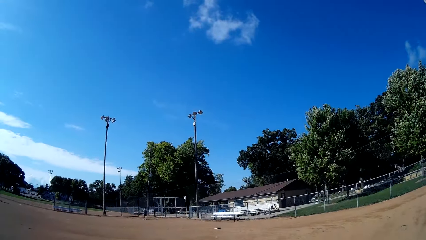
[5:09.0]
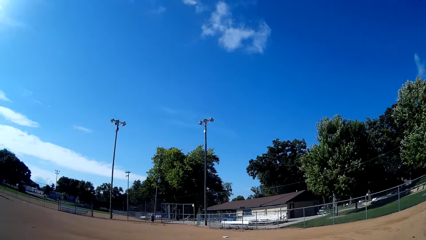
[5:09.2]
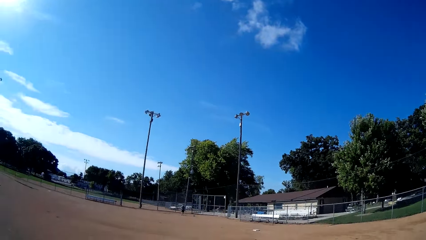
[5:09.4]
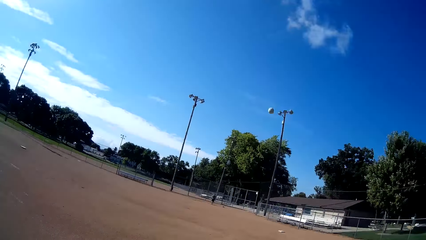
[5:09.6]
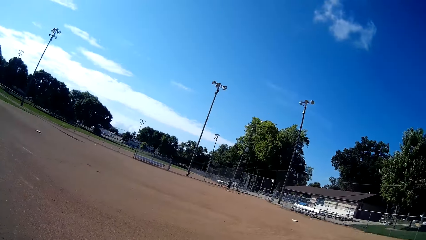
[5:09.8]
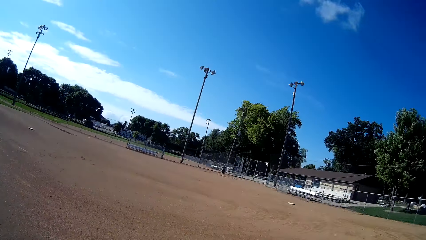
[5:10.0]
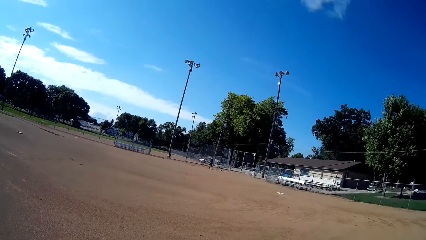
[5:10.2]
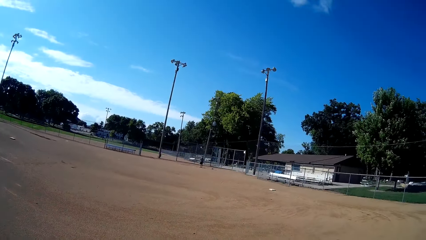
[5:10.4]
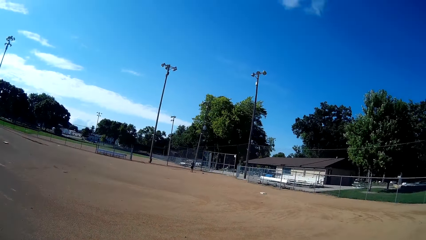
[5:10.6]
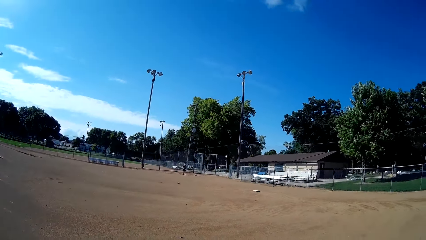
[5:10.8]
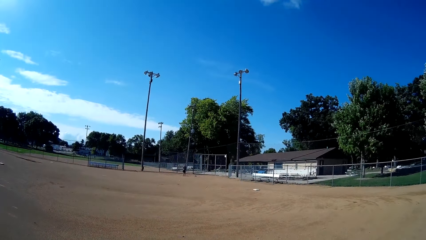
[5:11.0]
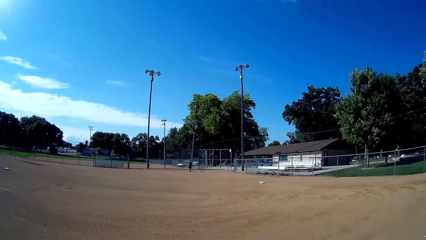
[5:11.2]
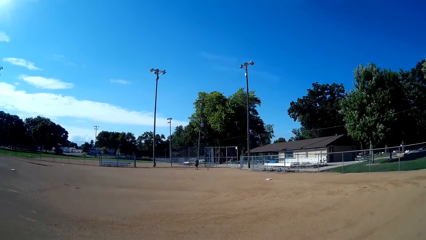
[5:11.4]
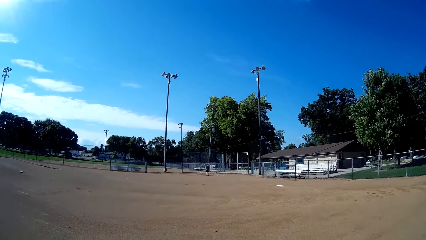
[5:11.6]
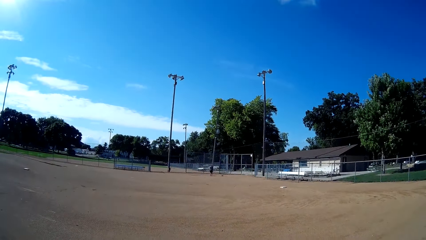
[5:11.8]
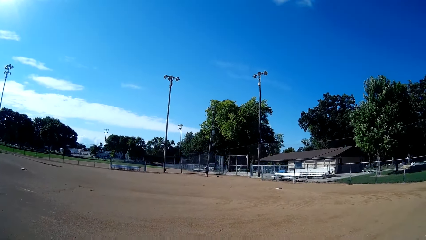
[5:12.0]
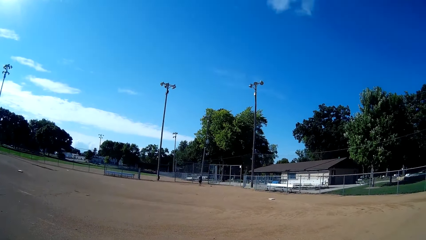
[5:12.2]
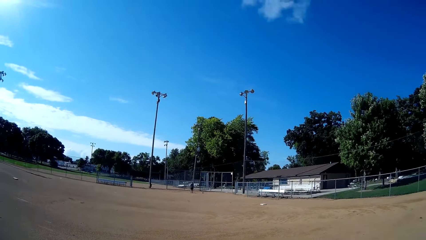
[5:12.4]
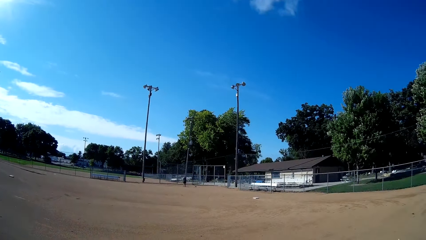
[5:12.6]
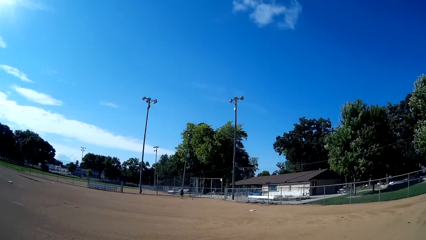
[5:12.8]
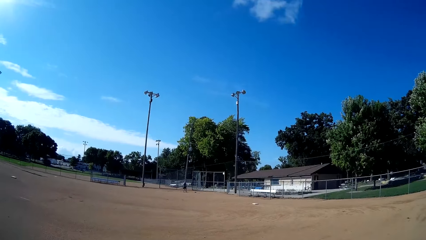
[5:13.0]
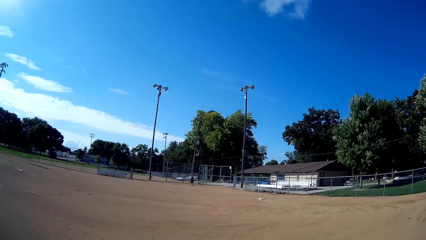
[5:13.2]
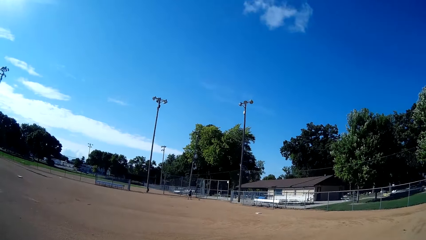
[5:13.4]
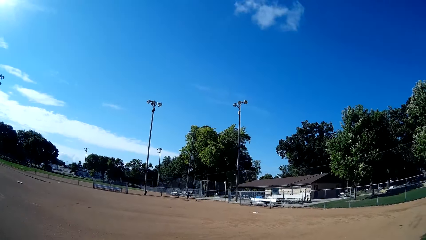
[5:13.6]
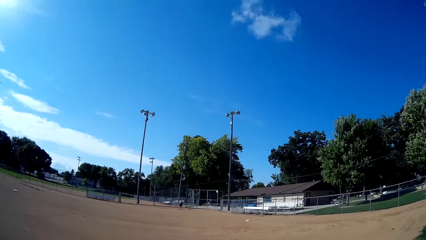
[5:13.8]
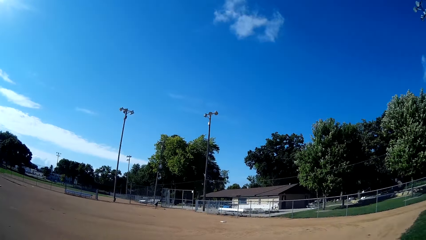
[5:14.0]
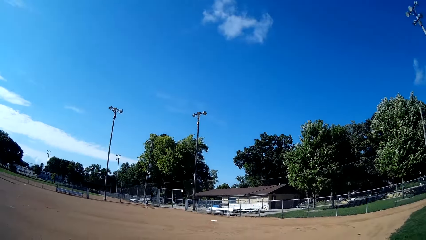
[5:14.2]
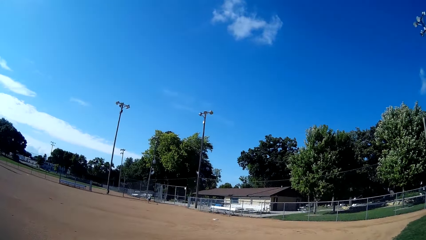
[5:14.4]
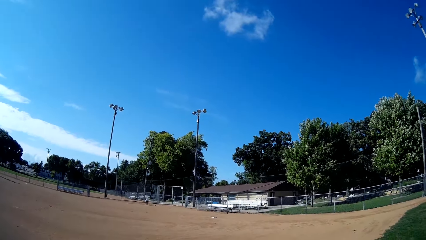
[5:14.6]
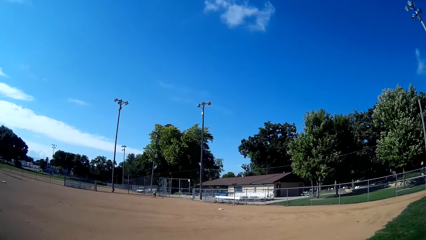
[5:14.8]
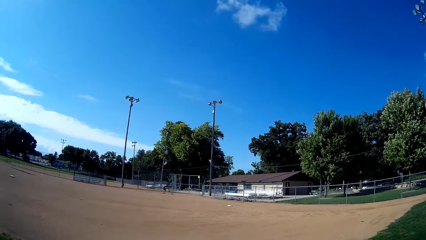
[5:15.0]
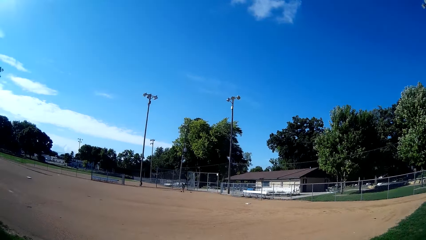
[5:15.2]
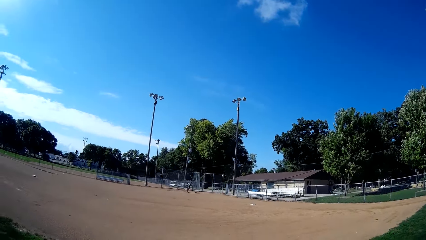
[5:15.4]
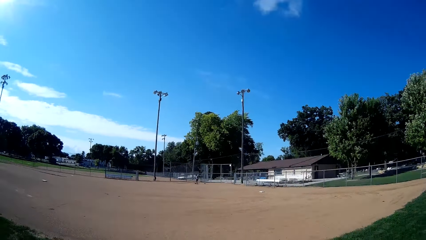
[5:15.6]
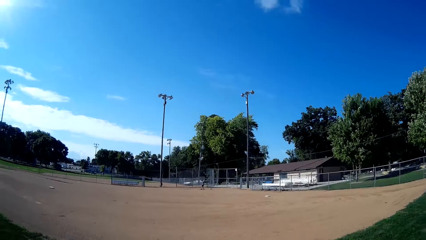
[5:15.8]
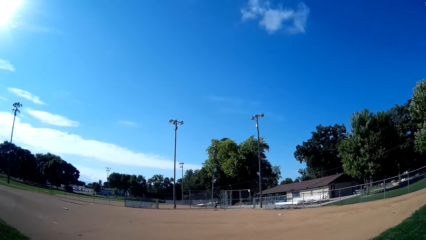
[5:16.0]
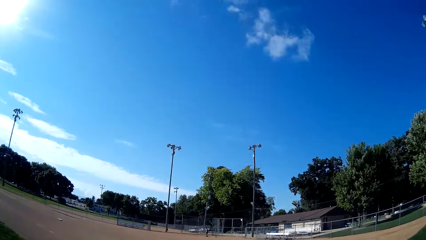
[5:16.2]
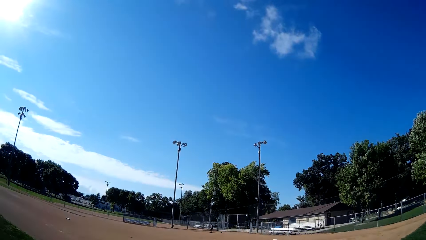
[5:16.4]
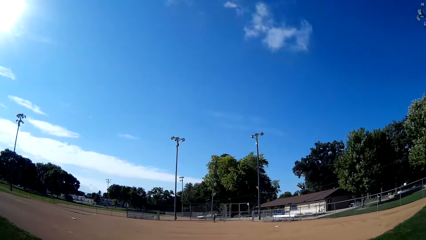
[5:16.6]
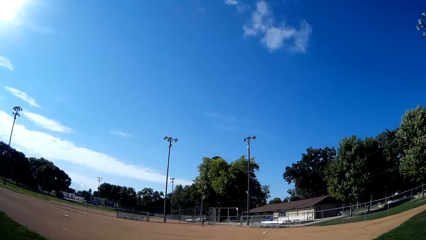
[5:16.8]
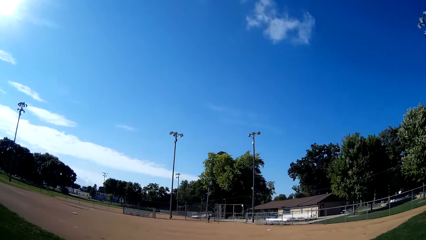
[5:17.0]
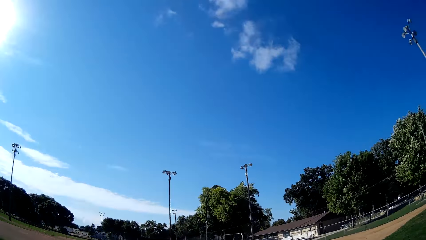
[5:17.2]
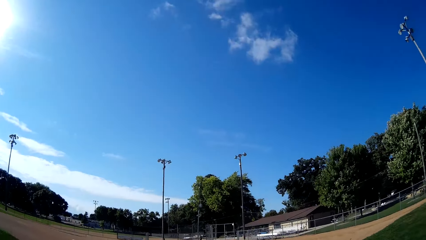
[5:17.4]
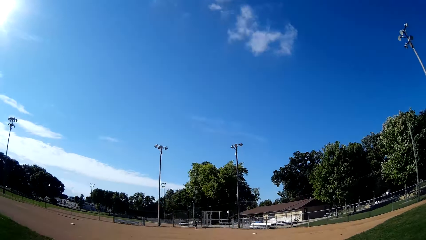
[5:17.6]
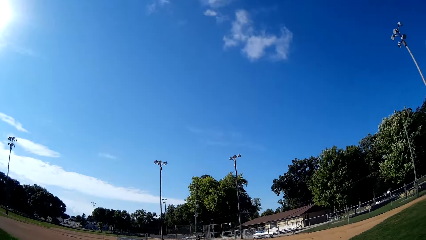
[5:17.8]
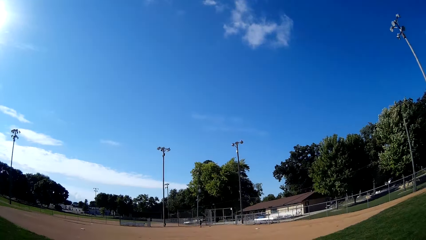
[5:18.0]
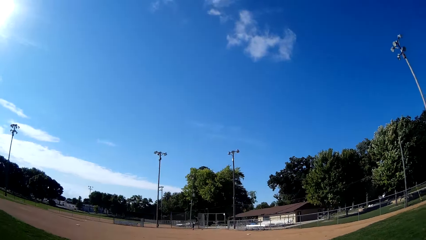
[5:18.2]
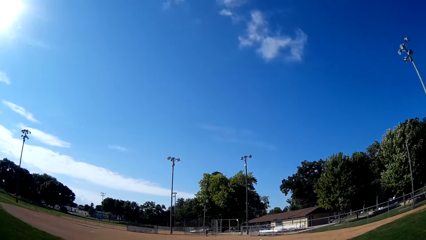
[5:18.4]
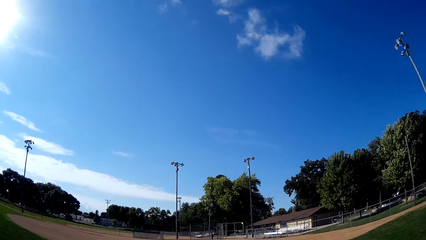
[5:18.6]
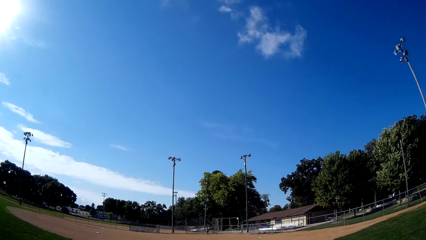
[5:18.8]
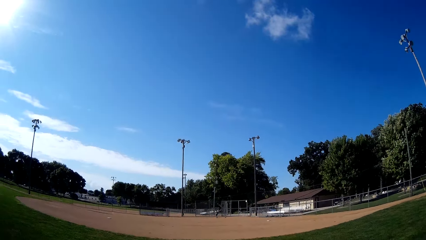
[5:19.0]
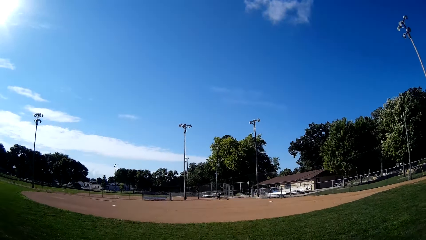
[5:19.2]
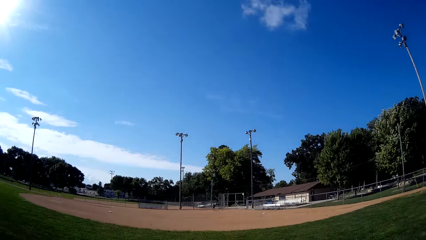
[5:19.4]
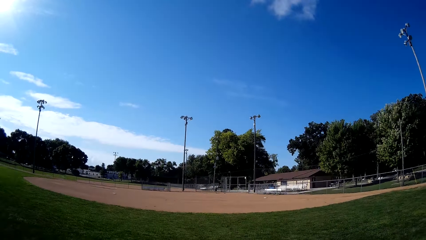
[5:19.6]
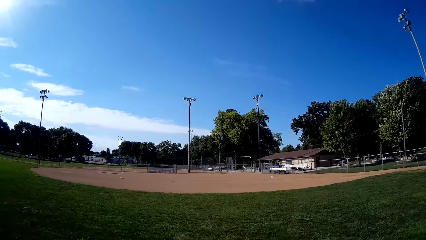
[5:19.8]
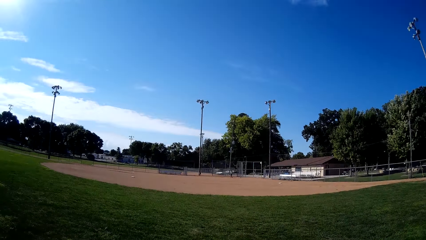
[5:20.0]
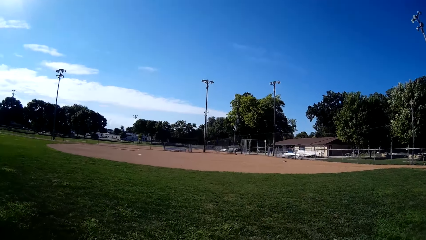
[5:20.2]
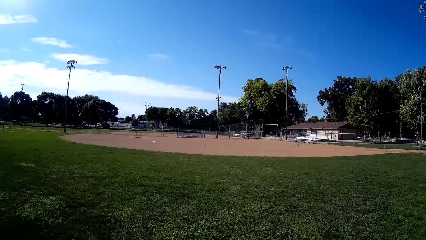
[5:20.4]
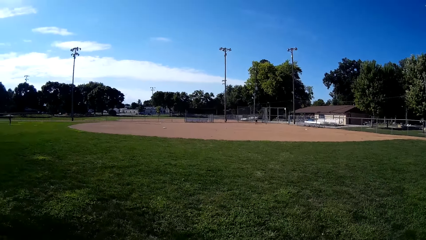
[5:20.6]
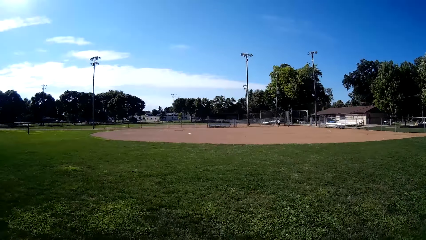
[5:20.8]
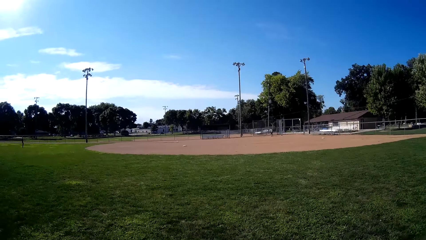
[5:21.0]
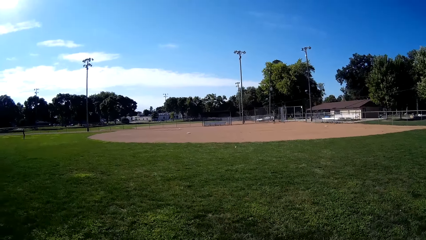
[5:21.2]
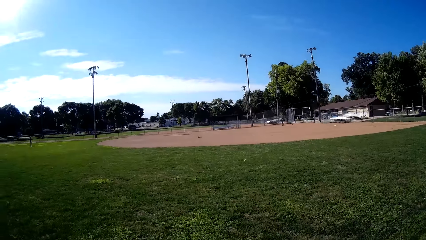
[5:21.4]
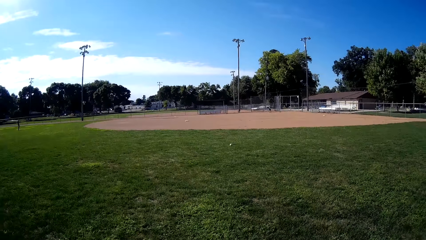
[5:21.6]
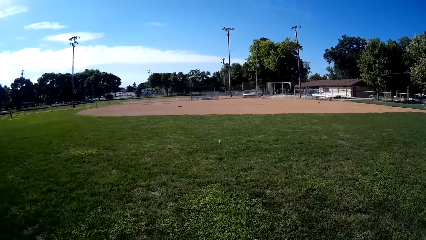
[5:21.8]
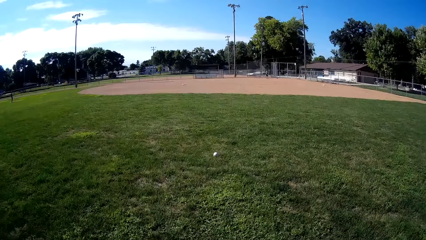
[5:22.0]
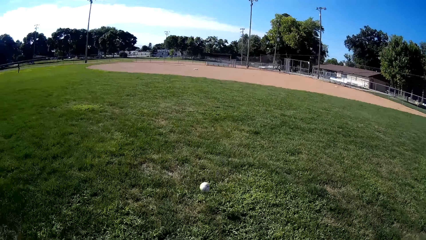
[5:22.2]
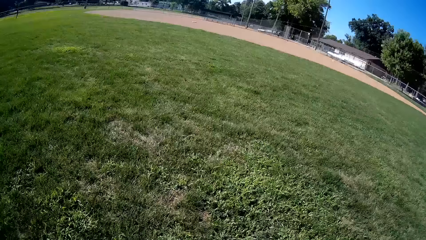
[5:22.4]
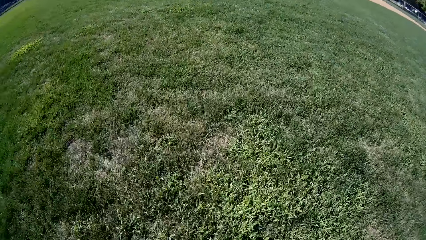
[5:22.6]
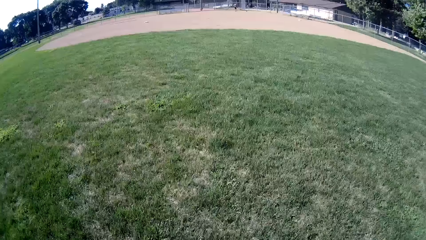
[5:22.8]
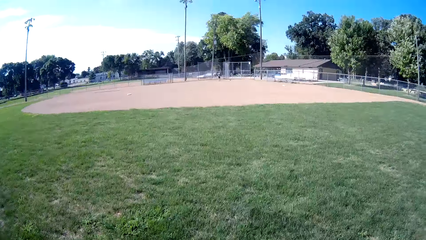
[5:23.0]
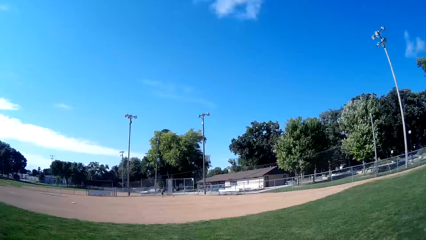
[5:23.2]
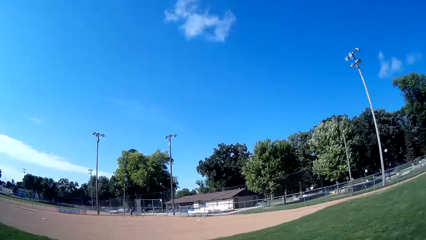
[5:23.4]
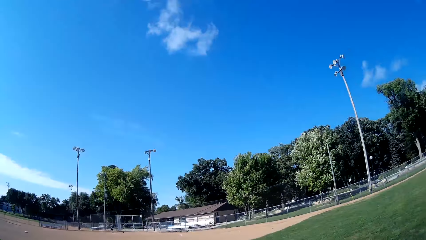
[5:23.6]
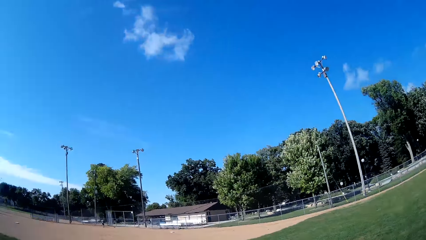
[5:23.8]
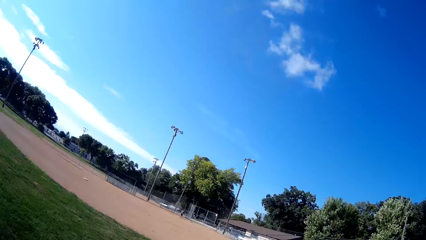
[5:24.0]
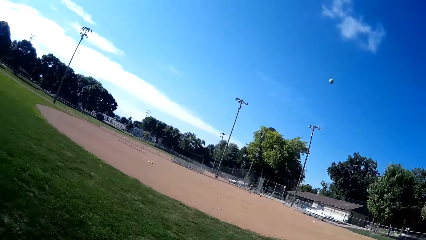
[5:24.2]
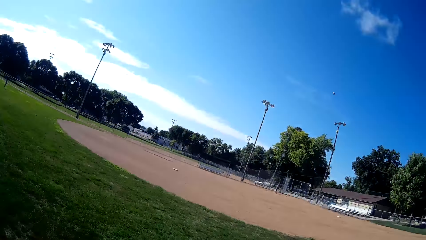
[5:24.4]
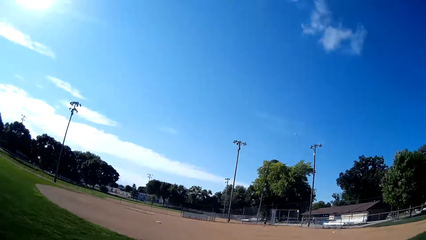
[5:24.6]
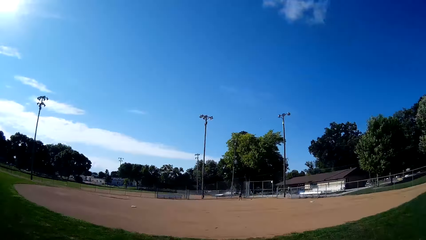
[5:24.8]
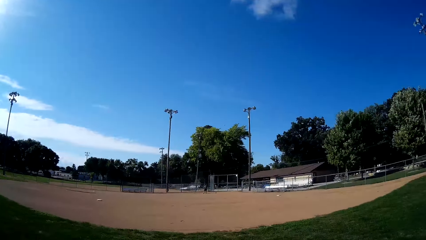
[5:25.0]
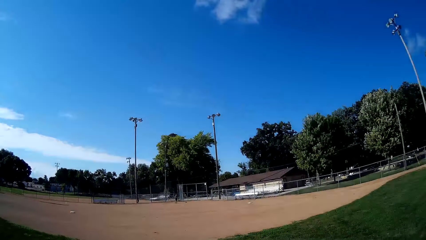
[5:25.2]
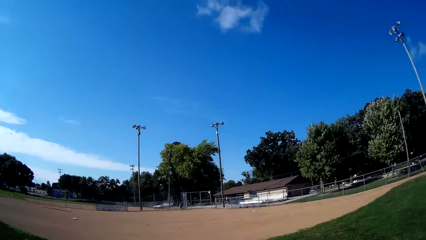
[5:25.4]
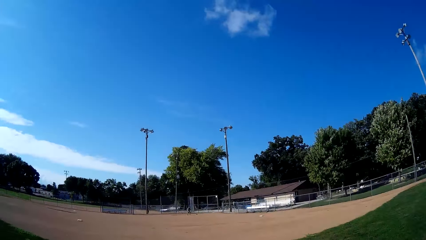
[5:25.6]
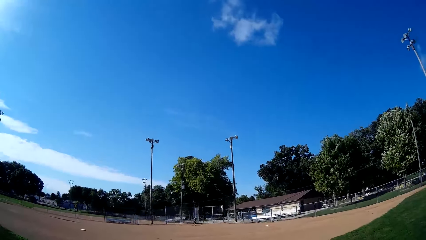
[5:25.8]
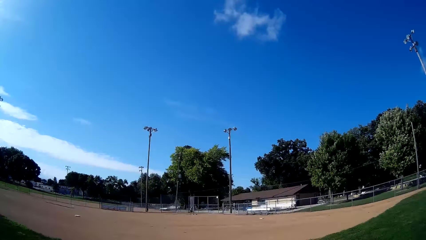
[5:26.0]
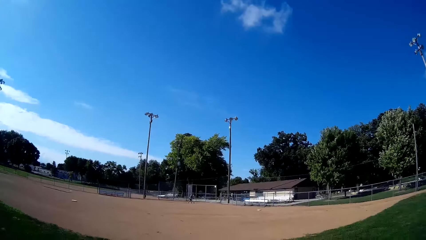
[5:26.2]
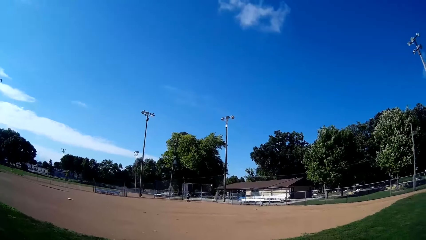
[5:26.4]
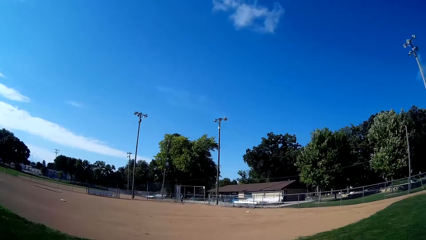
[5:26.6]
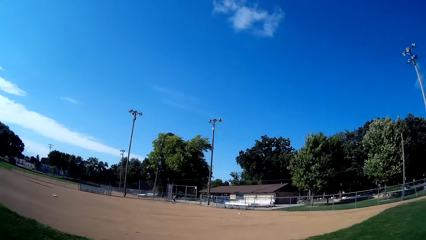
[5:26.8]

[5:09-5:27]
The camera wearer kicks the baseball with a baseball bat. They throw the baseball towards a man. The man catches the ball. Another man walks on the baseball field. A third man stands on the baseball field. The first man throws the baseball to the camera wearer. The camera wearer catches the baseball. The second man stands on the baseball field. The camera wearer kicks the baseball with the baseball bat. They throw the baseball towards the first man. The second man walks on the baseball field.
